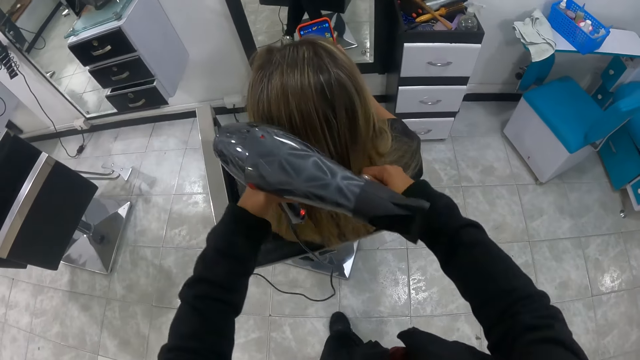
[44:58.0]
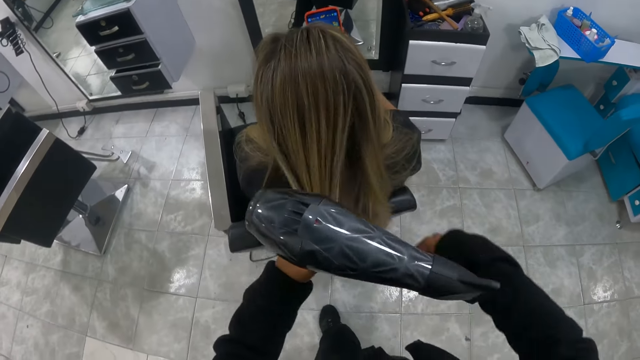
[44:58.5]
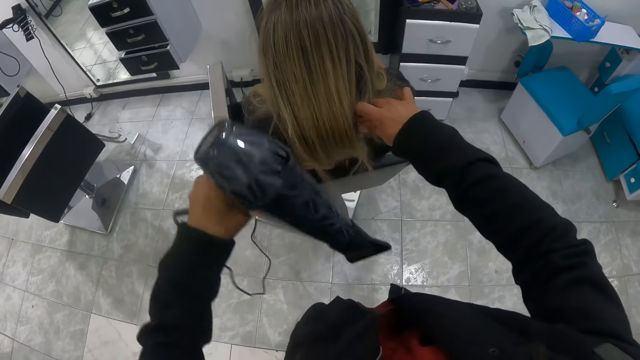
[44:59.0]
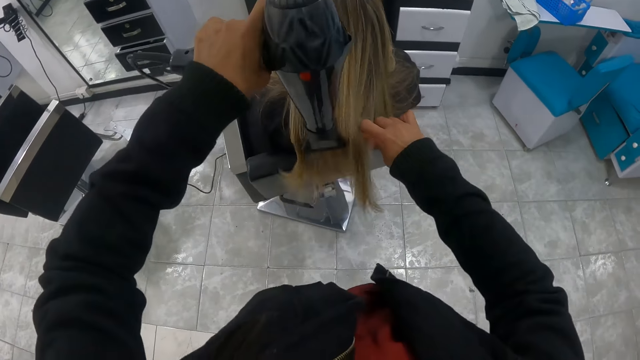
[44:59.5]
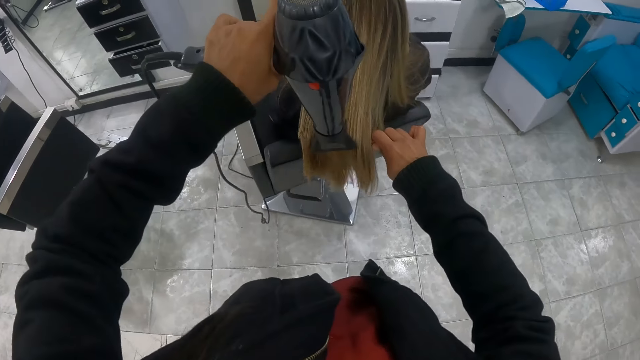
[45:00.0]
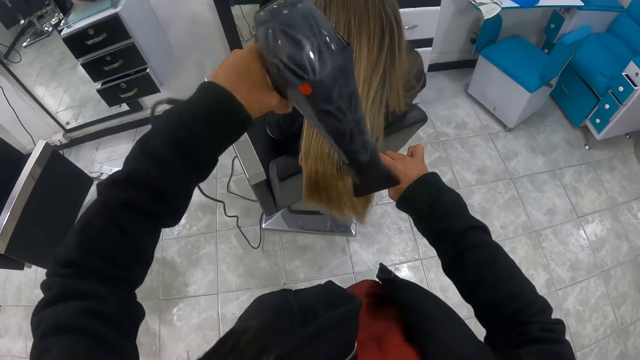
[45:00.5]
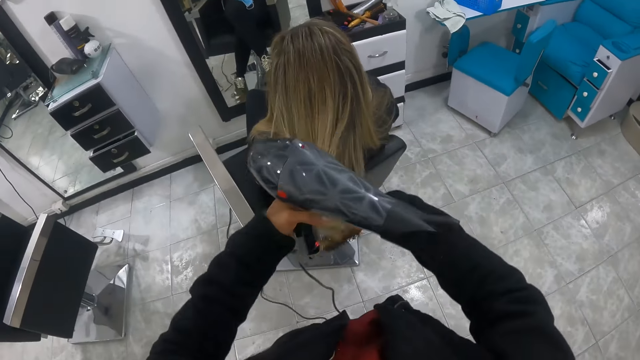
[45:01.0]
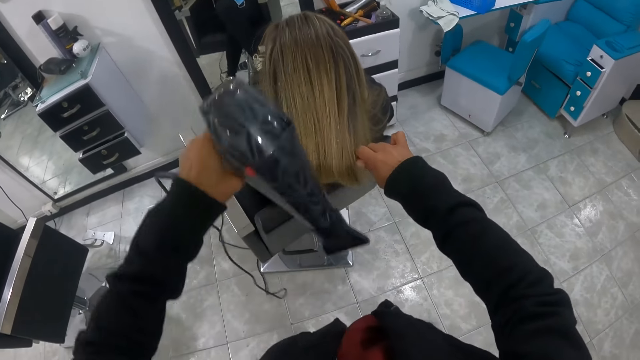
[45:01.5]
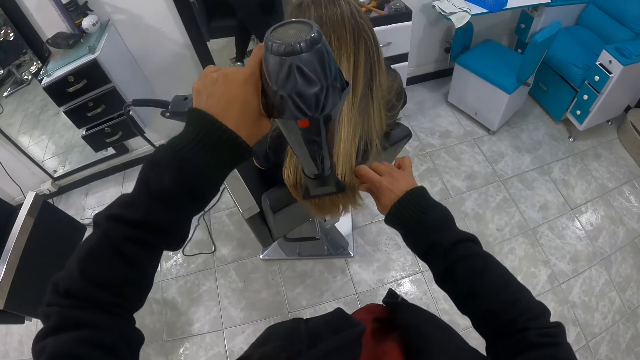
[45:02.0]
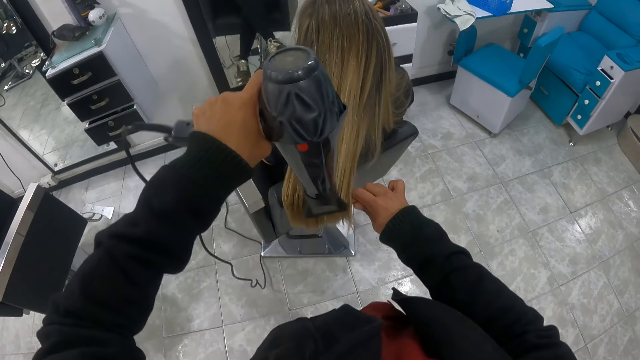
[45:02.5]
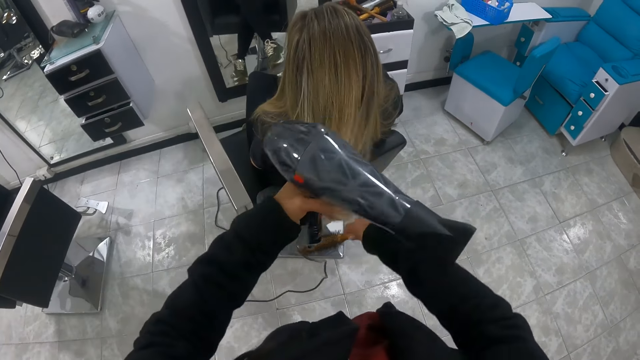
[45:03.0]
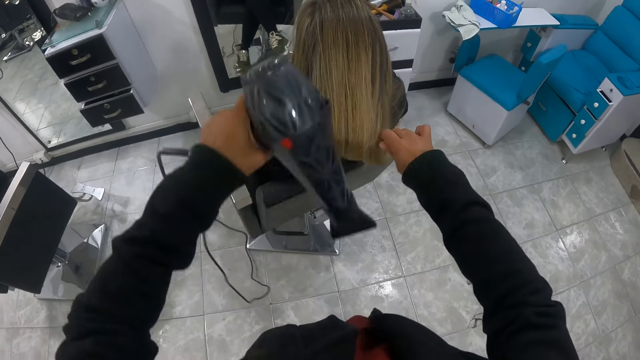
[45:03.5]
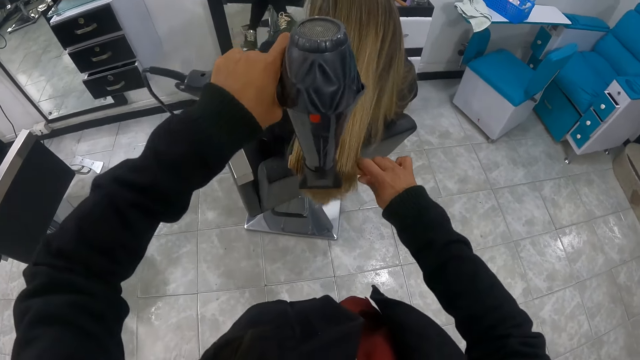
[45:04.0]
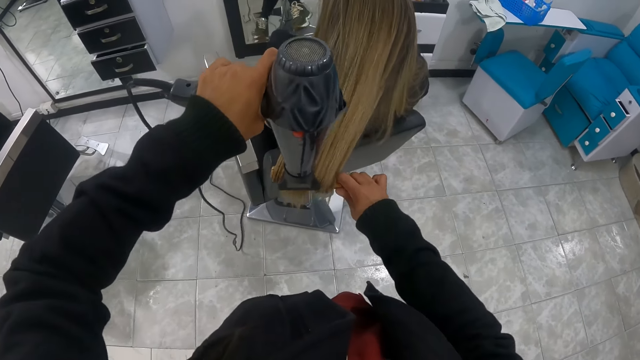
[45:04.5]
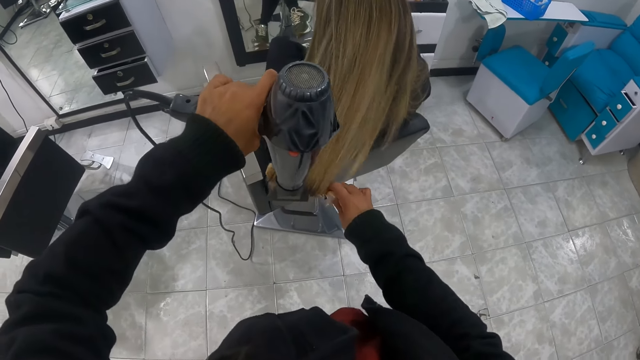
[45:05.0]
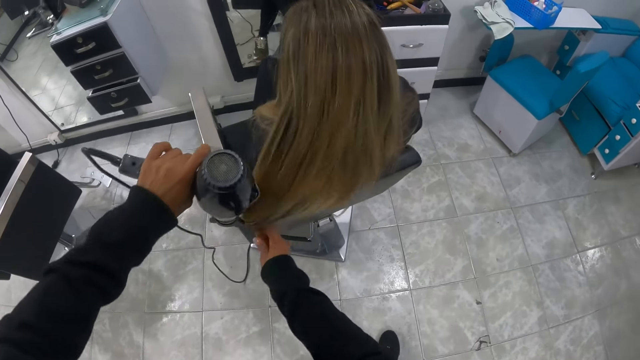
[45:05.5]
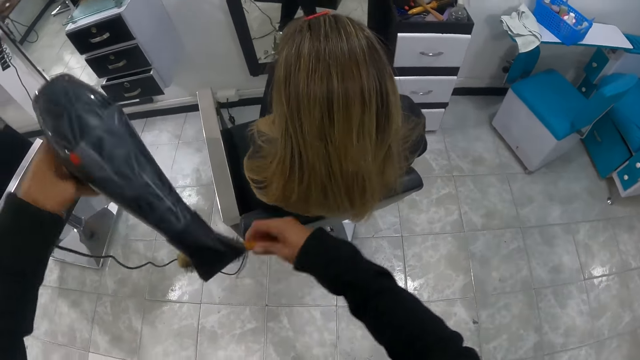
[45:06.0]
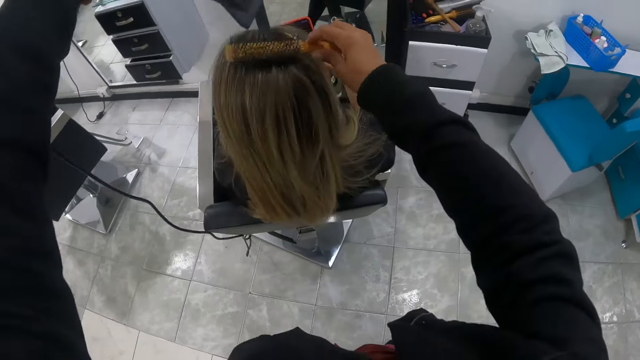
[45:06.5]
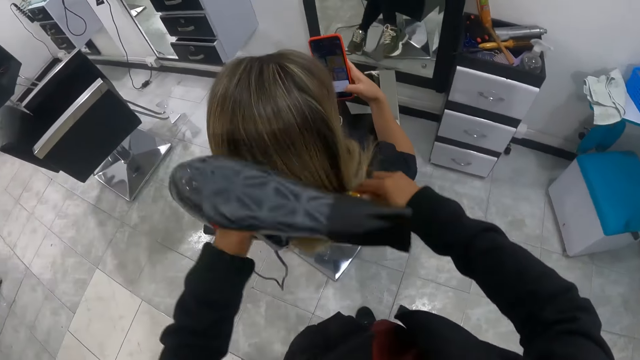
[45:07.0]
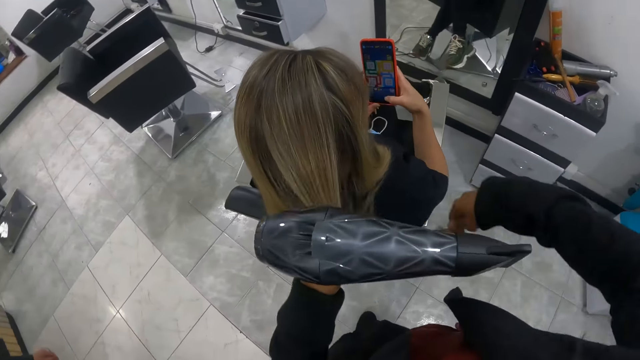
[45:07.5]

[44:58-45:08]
The camera wearer combs a person's hair.

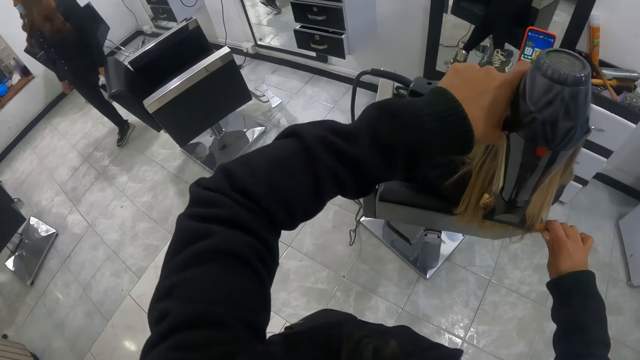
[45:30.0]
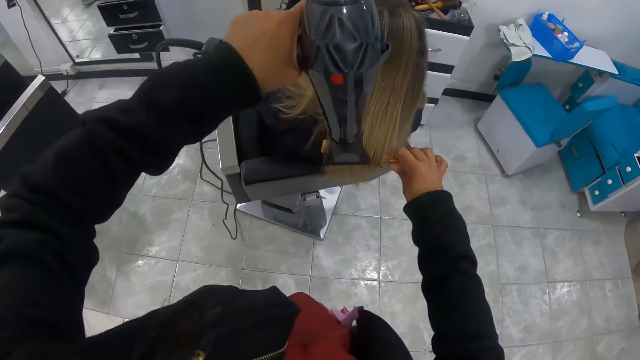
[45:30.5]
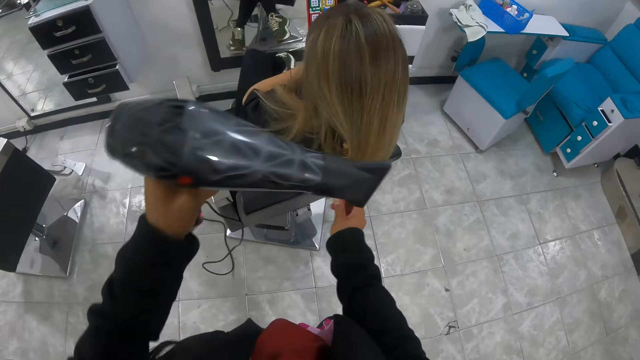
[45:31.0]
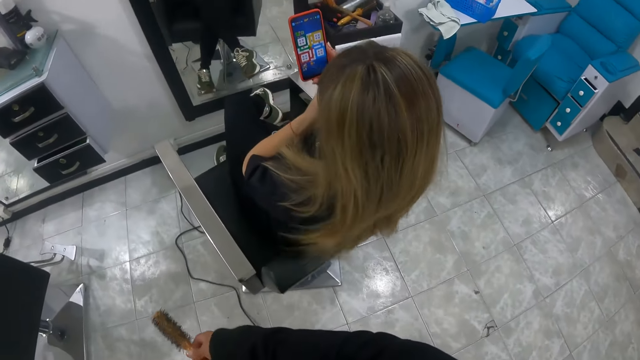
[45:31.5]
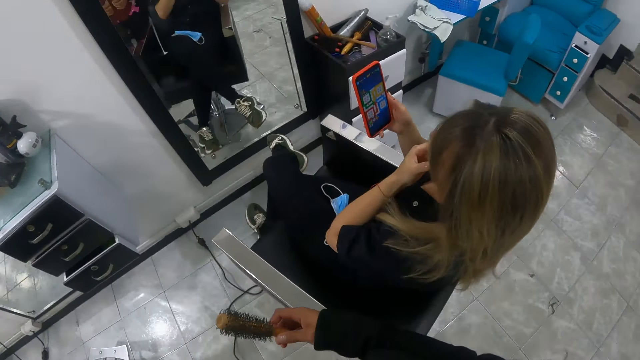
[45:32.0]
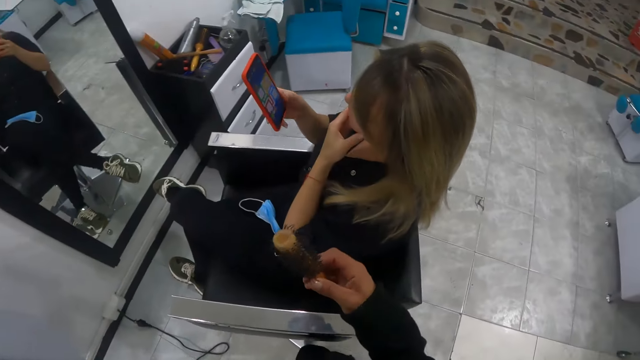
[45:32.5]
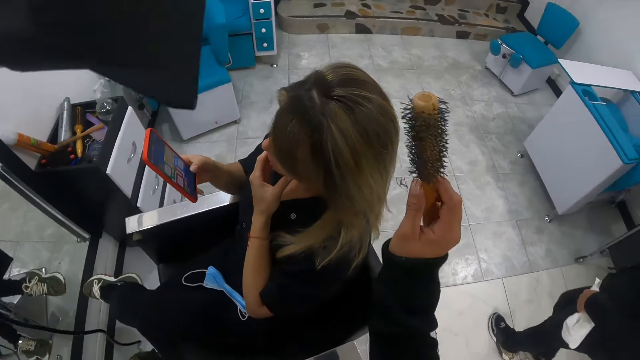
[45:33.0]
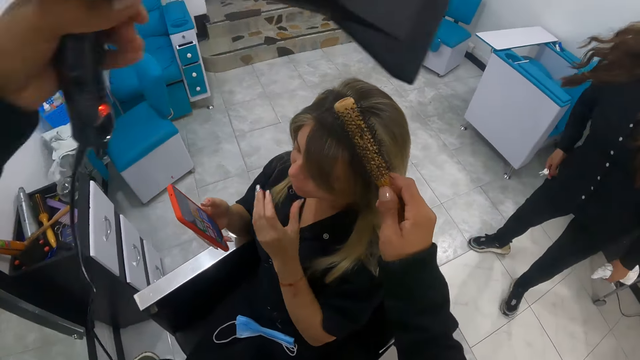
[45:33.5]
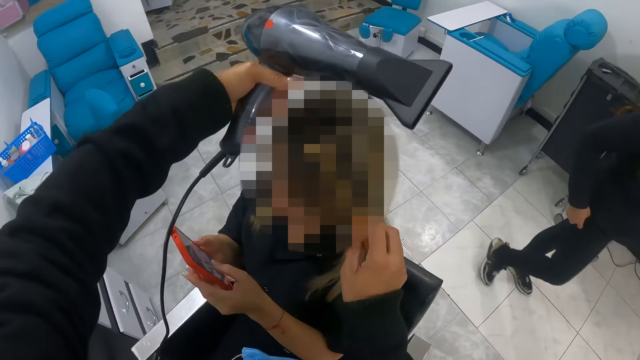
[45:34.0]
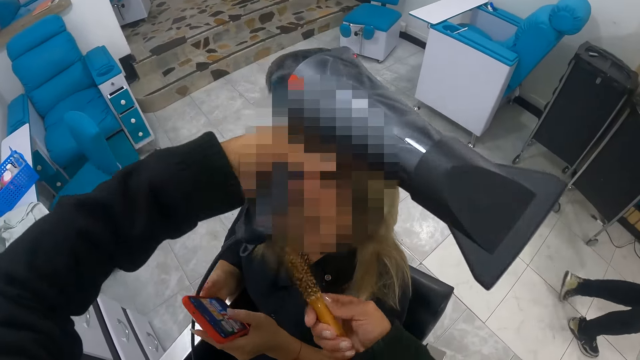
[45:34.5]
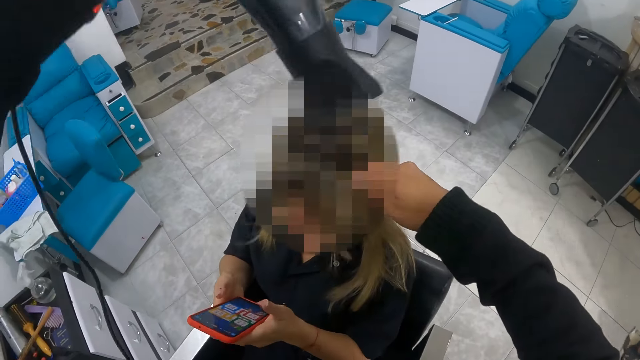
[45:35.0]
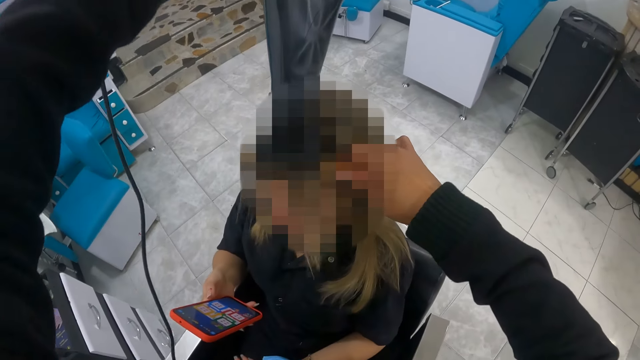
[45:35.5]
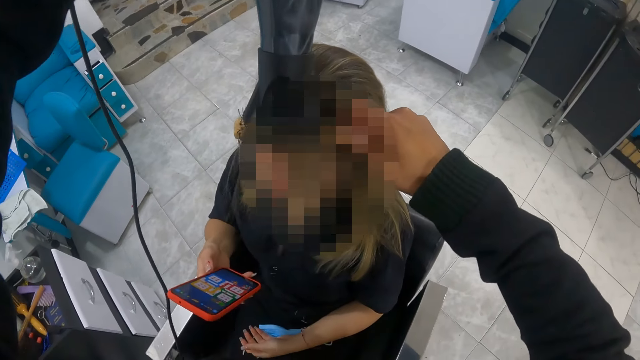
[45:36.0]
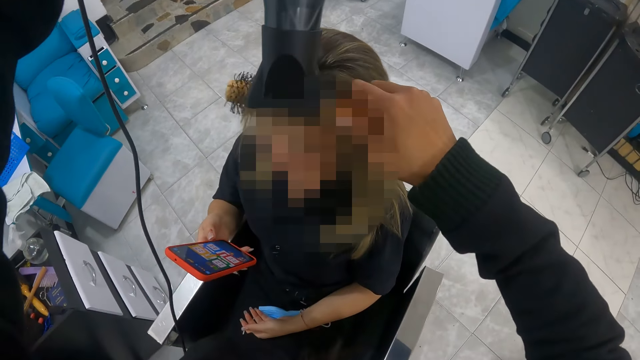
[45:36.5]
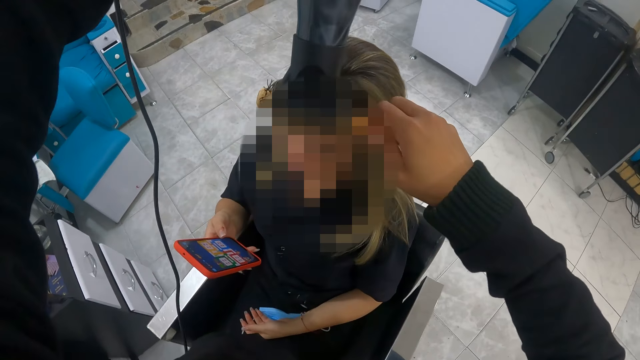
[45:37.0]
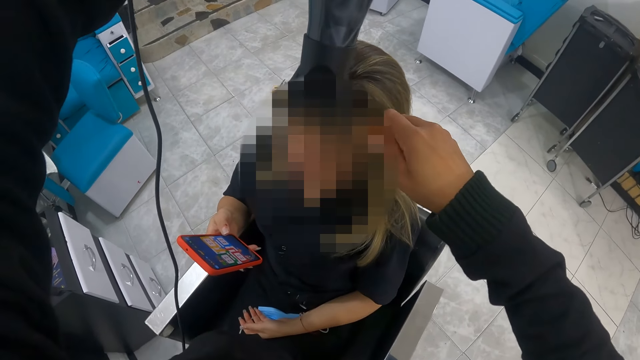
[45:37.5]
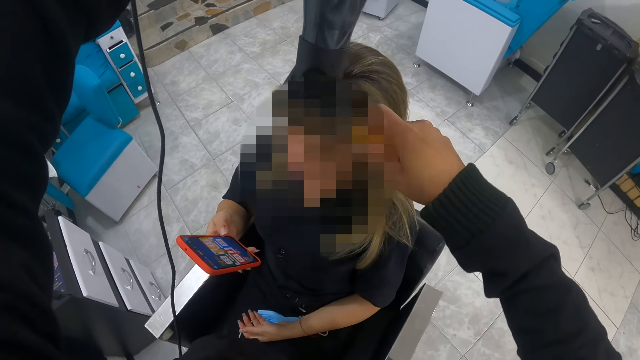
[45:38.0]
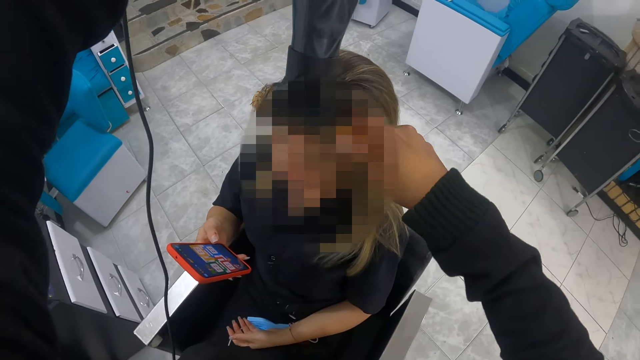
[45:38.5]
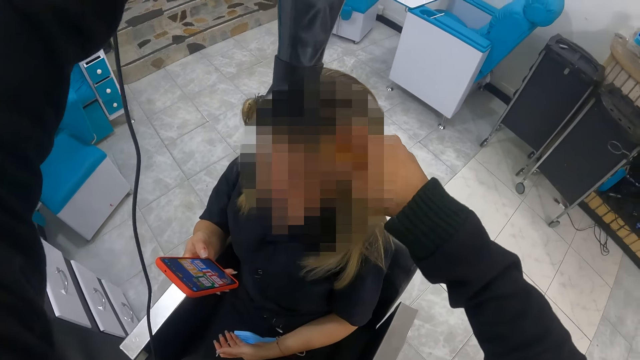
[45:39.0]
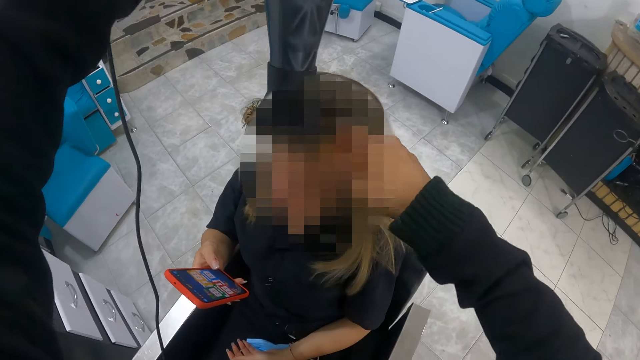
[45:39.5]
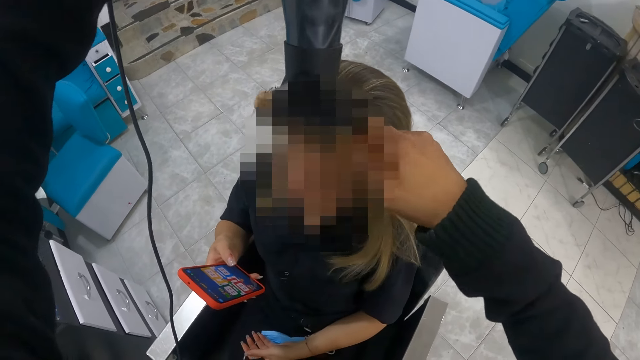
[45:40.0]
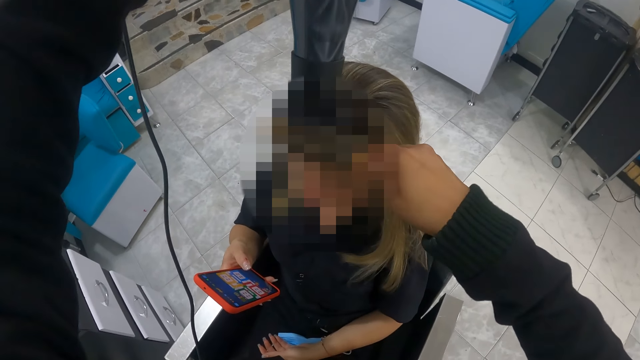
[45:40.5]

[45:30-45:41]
The camera wearer walks around a woman. She dries the woman's hair with the hair dryer in her left hand. She straightens the woman's hair with the hair brush in her right hand. She brushes the hair with the brush. Another woman walks away from the camera wearer. The camera wearer dries the first woman's hair with the hair dryer in her left hand. She straightens the first woman's hair with the hair brush in her right hand. The first woman operates her phone with her hands and releases her left hand from the phone. The camera wearer straightens the woman's hair with the hair brush in her right hand. She dries the woman's hair with the hair dryer in her left hand.
